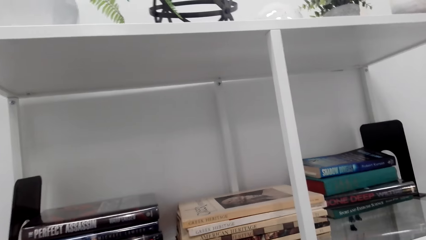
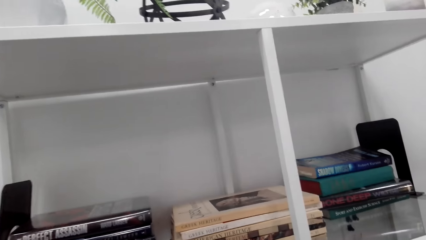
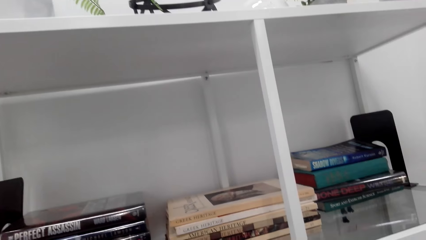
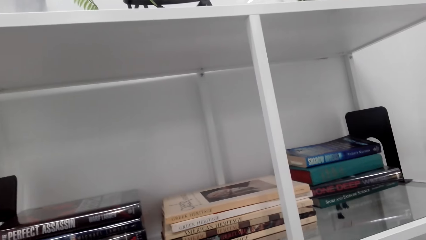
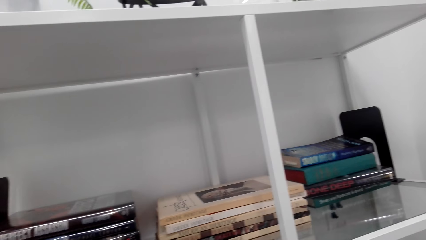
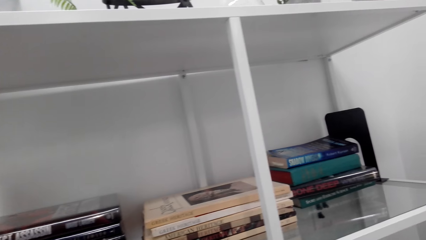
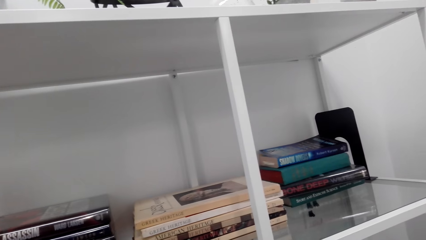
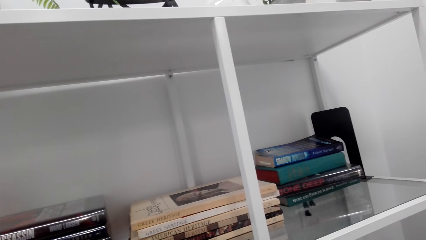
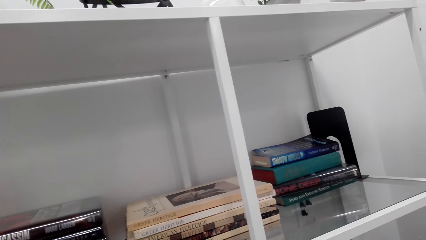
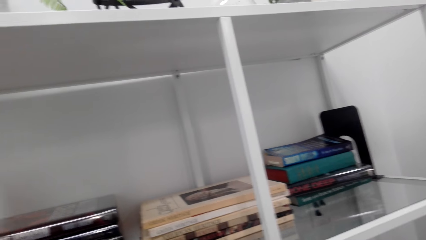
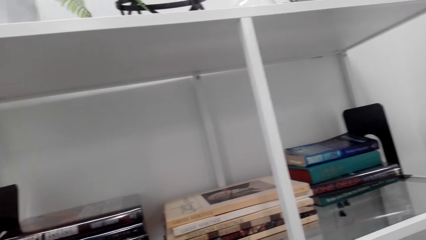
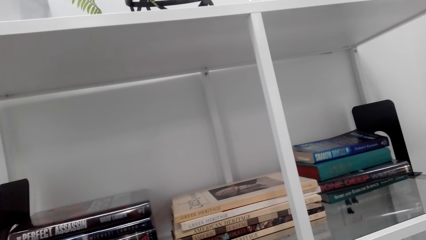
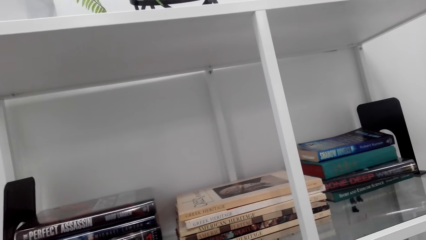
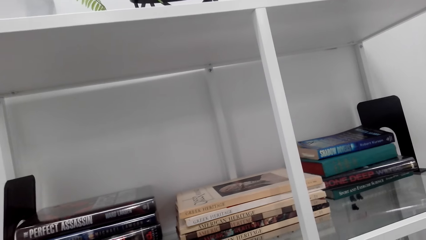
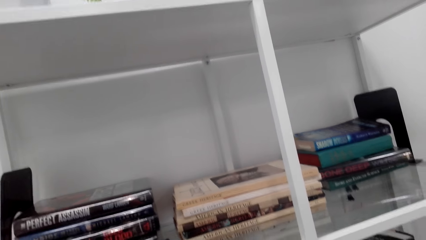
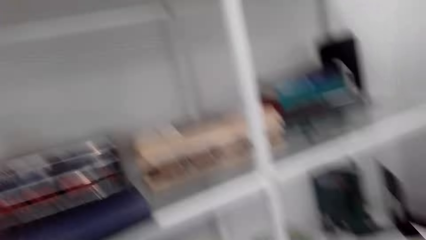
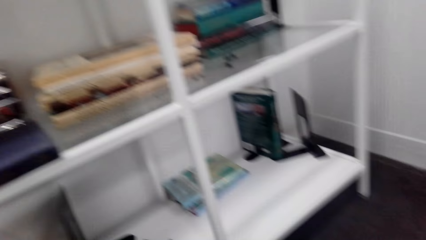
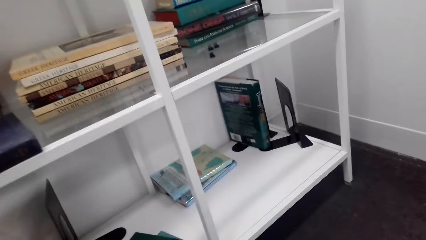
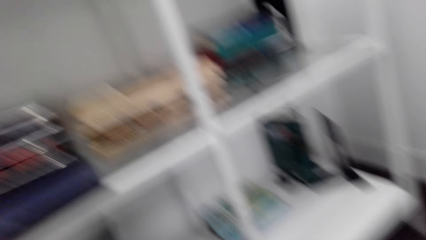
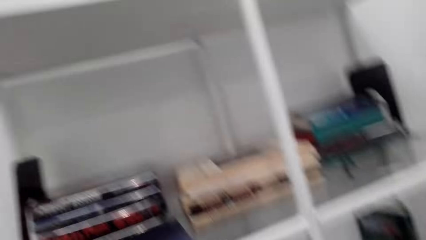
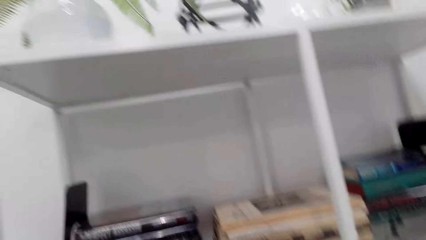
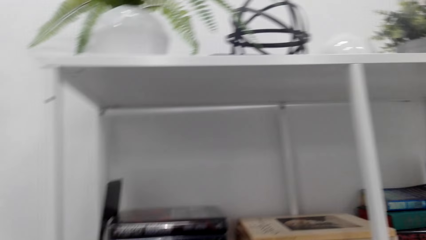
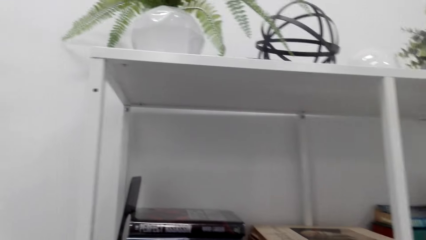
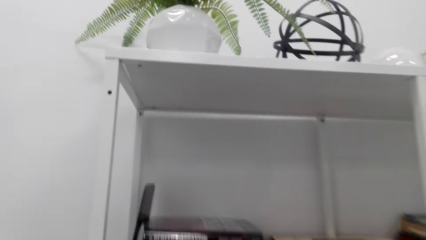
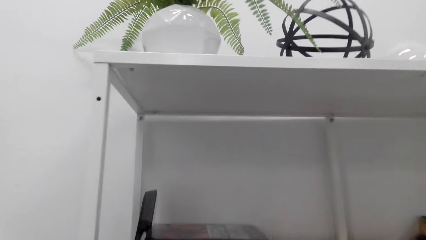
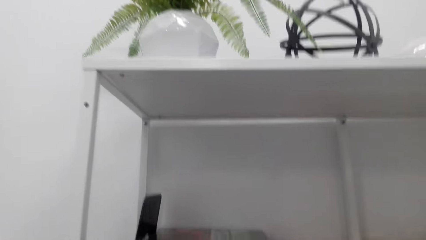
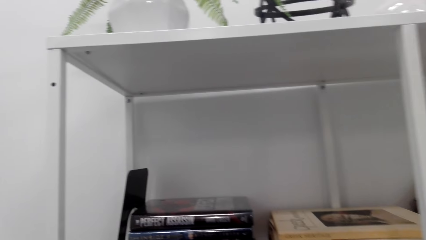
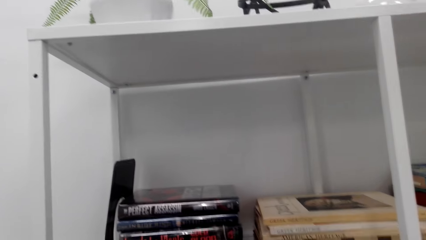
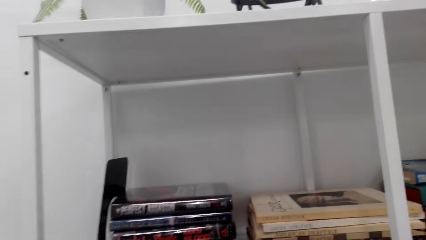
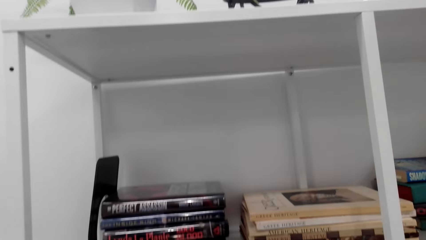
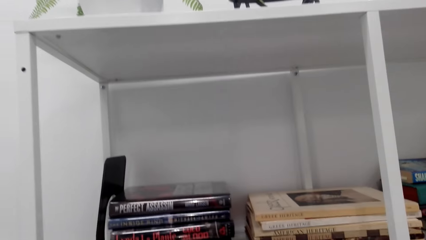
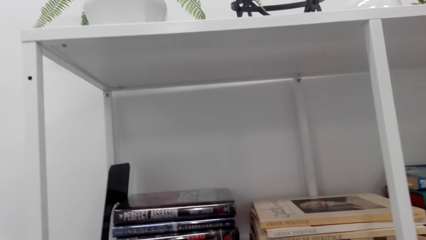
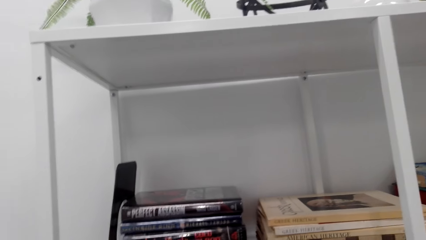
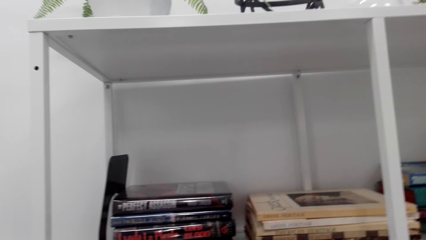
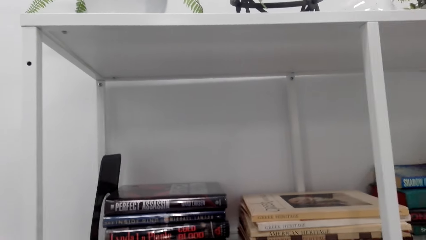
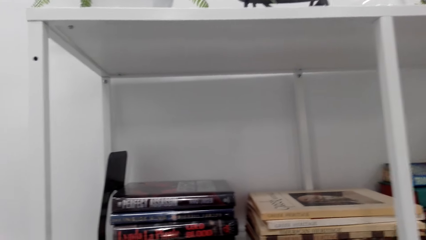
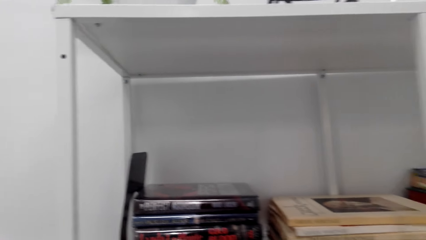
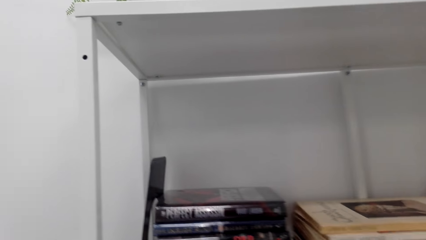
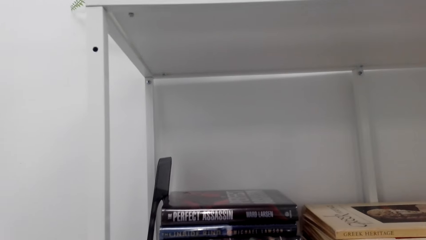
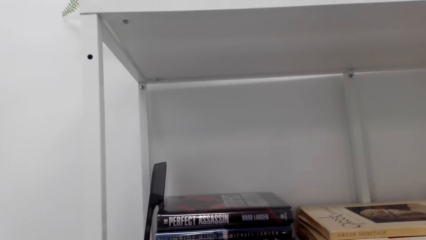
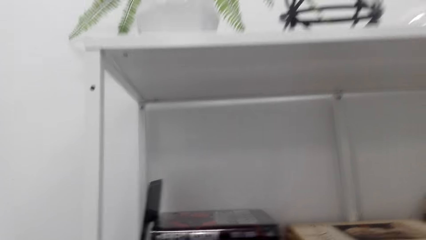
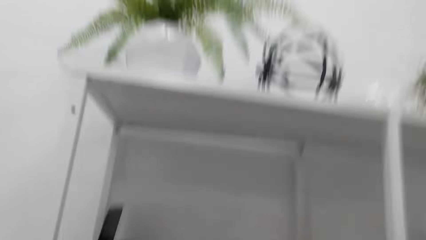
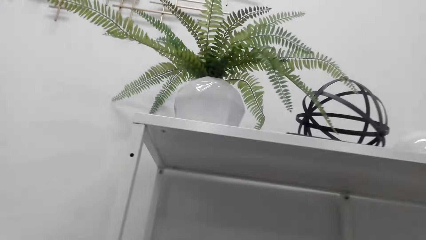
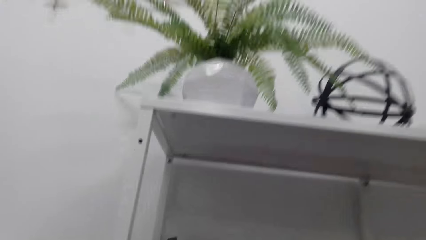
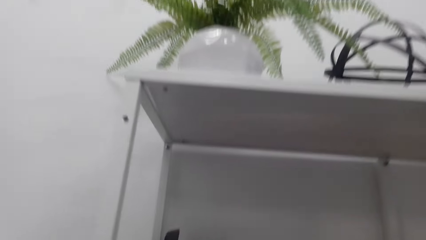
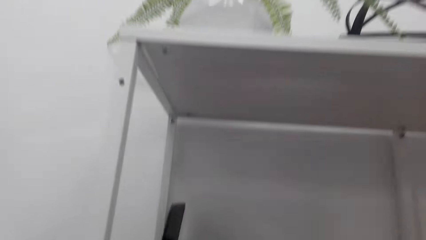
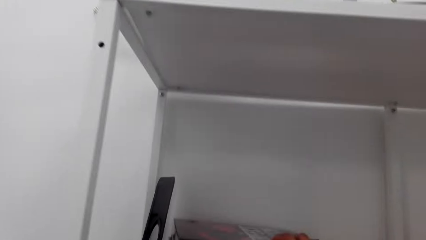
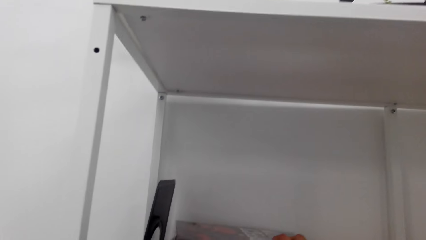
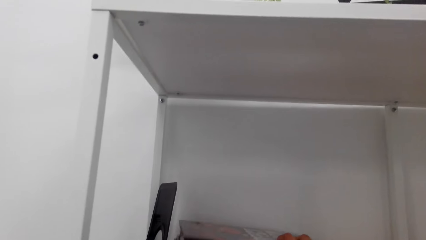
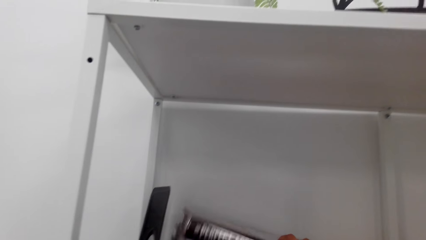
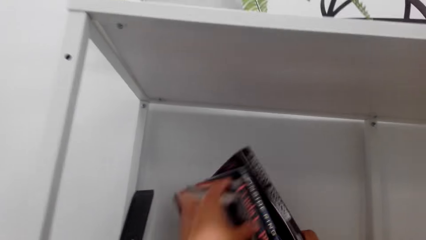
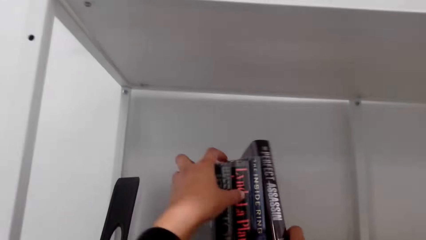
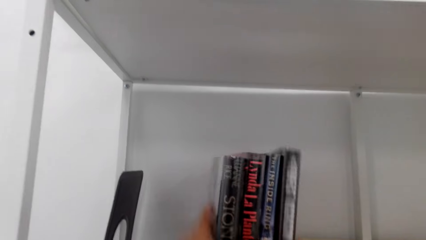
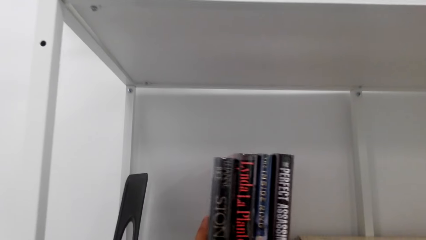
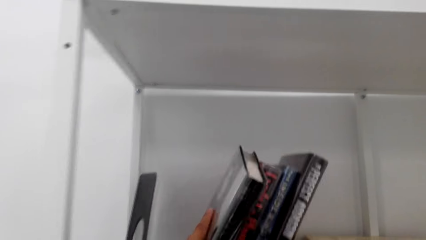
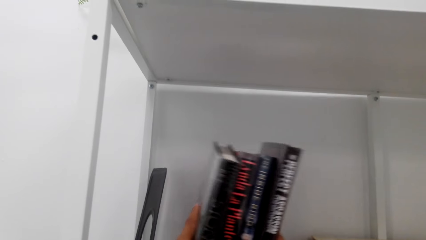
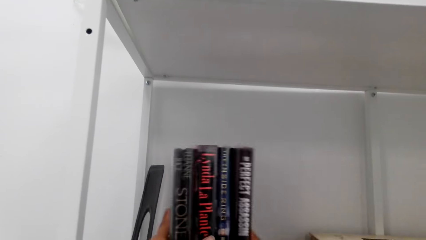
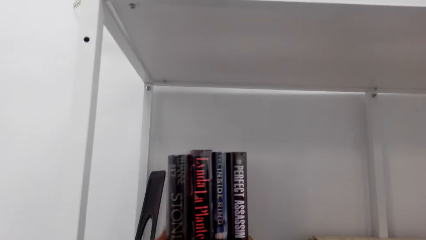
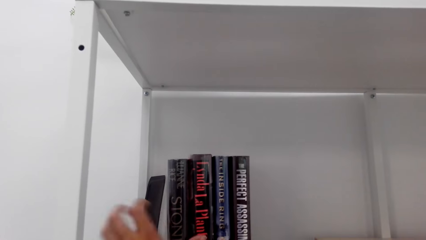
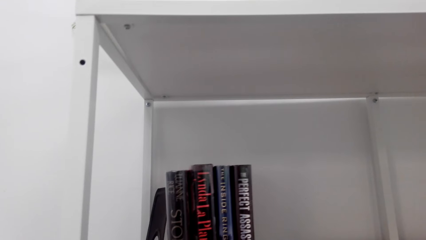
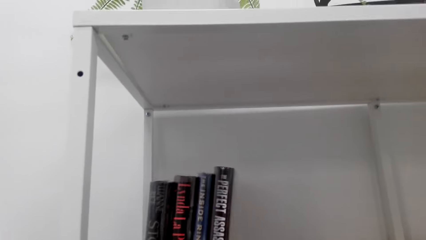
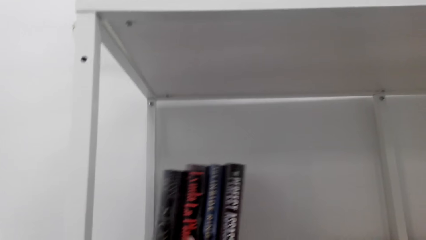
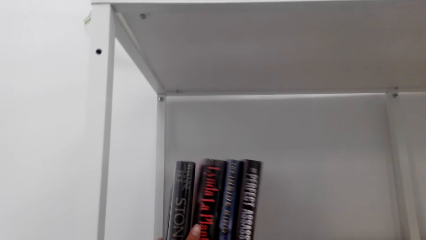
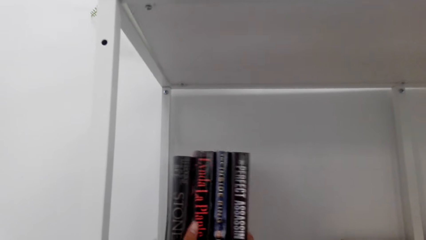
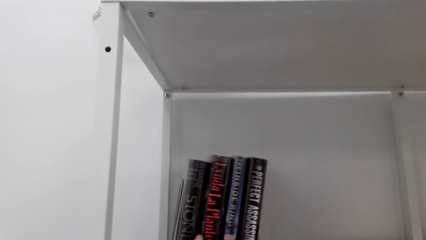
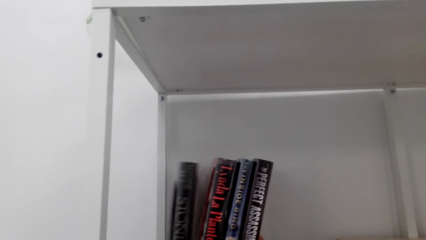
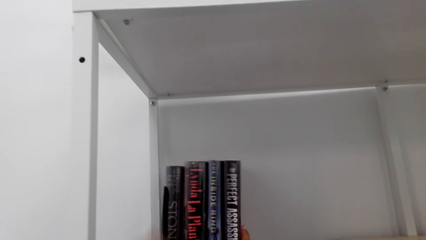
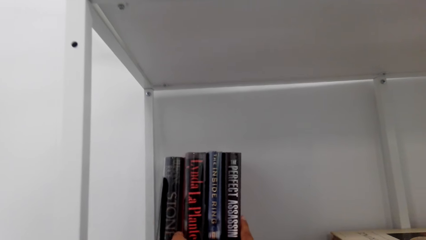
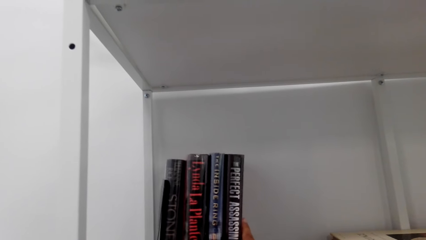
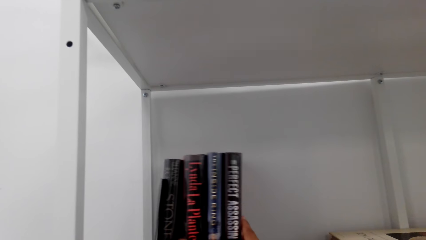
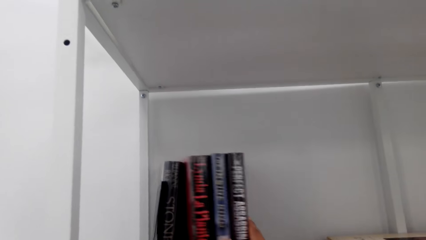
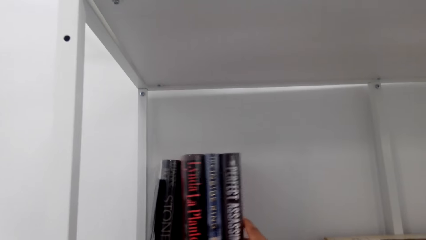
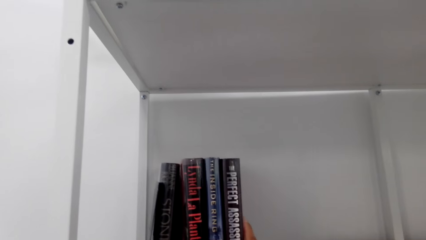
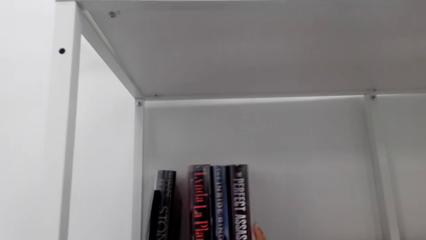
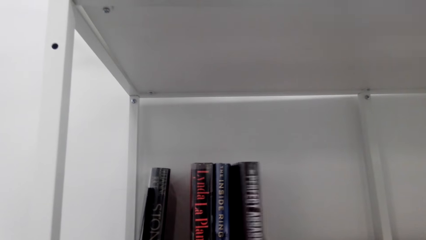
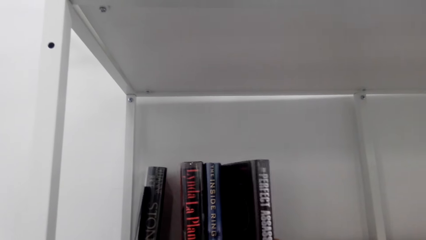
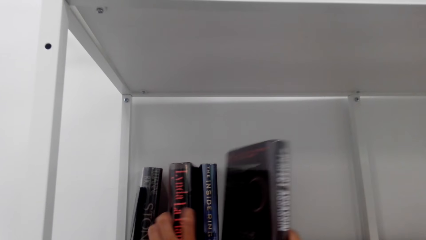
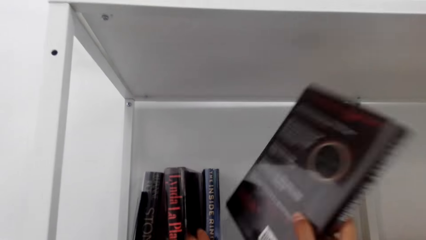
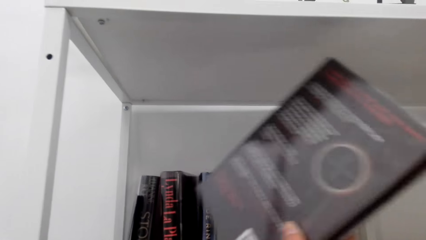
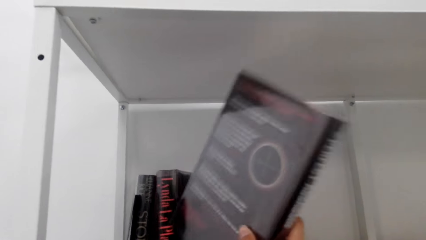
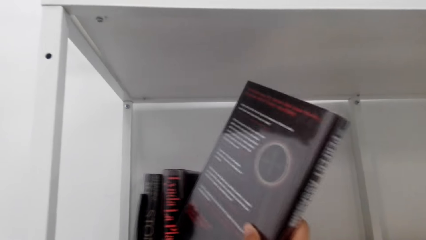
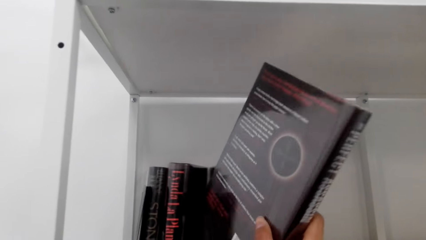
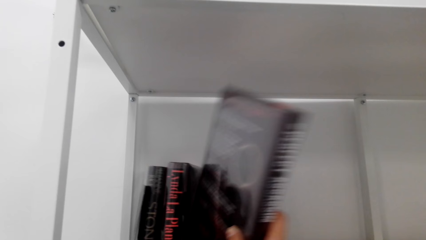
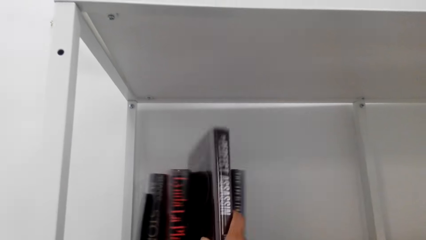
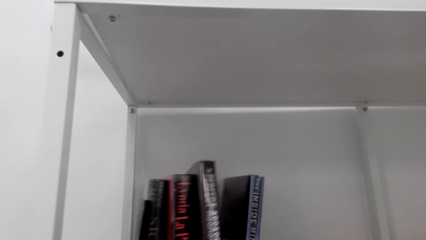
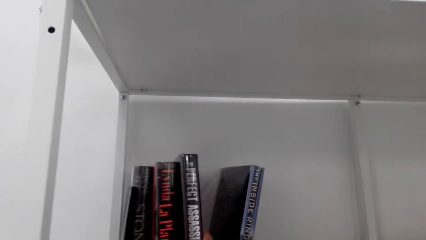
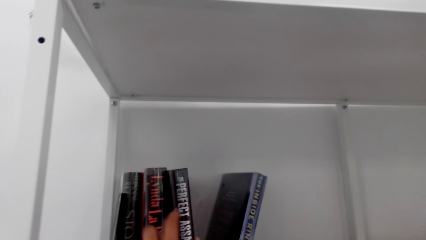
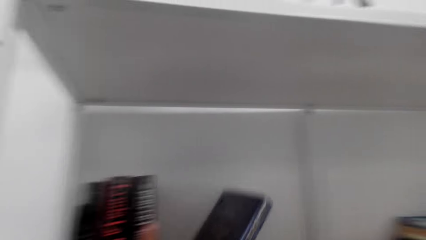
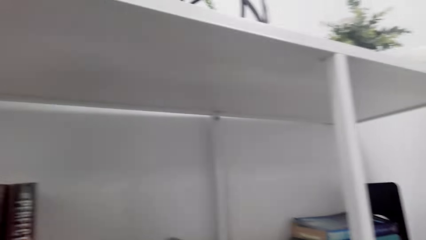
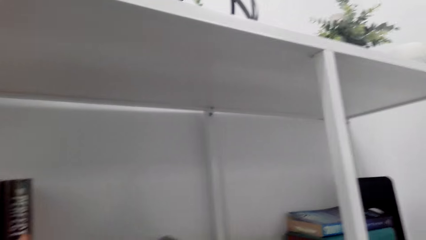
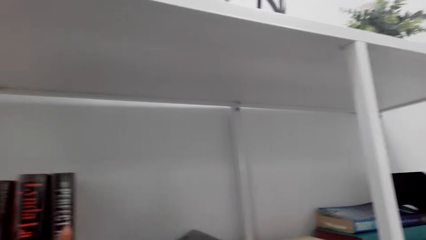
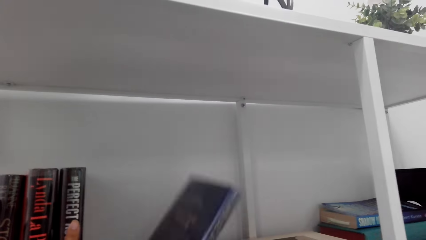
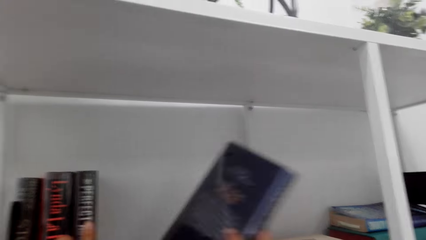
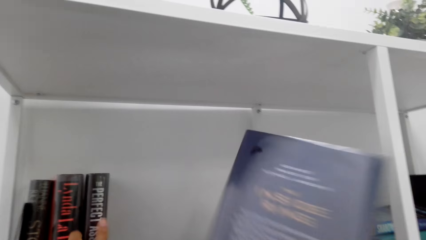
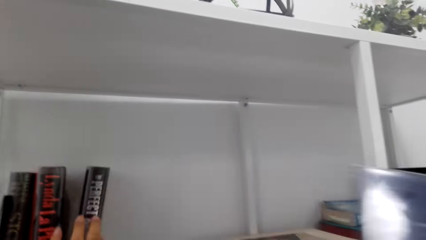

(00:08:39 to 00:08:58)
The camera wearer arranges books on a shelf. They exchange the books on the shelf.
